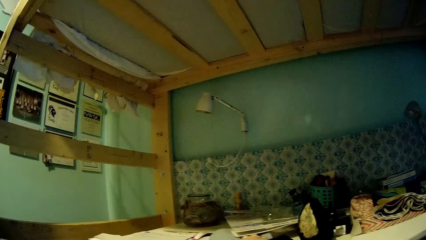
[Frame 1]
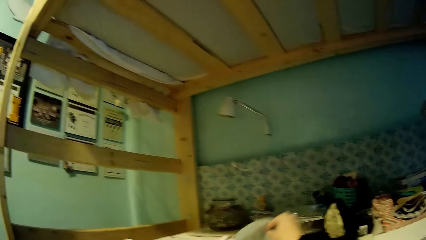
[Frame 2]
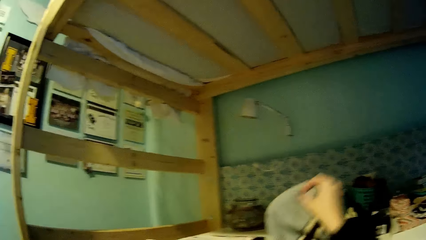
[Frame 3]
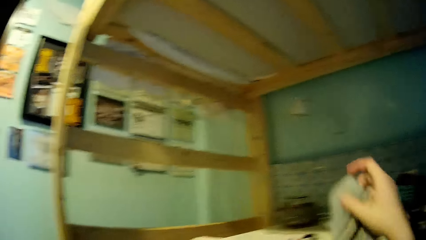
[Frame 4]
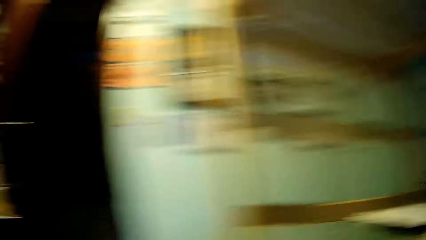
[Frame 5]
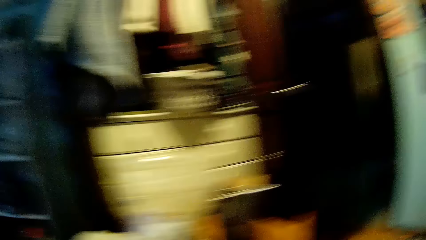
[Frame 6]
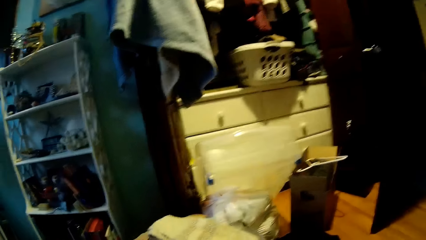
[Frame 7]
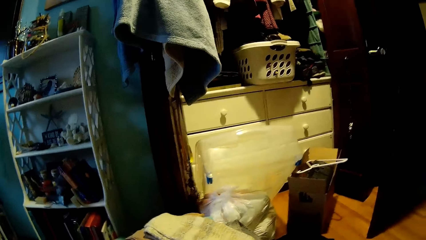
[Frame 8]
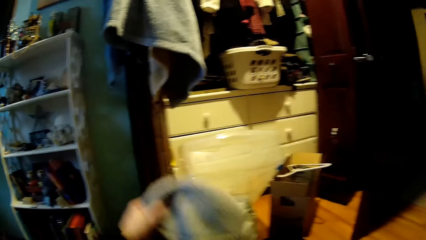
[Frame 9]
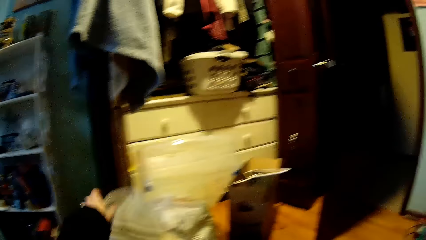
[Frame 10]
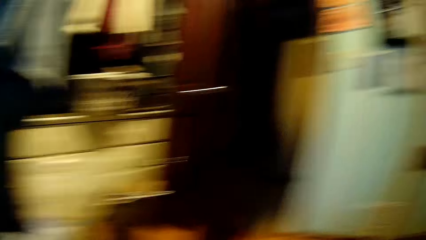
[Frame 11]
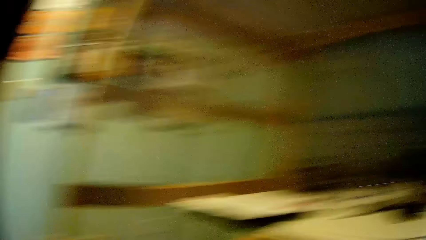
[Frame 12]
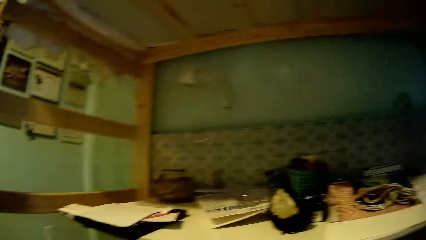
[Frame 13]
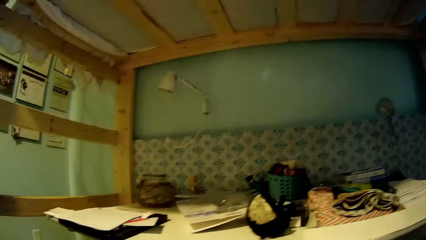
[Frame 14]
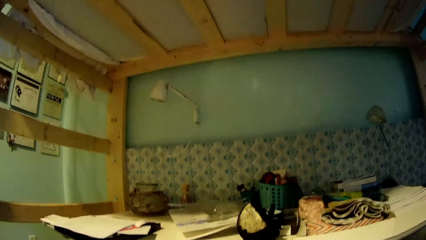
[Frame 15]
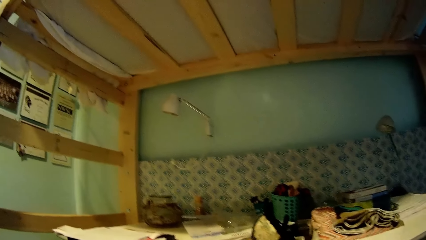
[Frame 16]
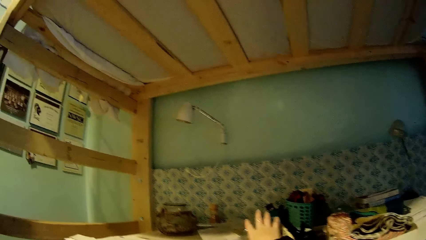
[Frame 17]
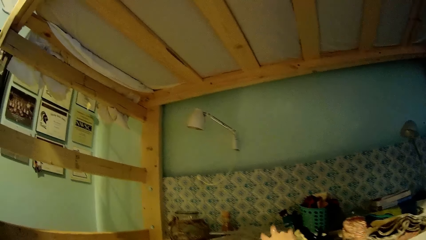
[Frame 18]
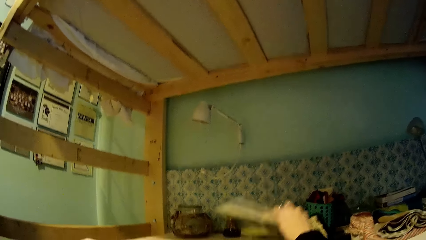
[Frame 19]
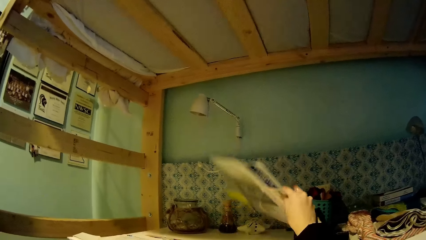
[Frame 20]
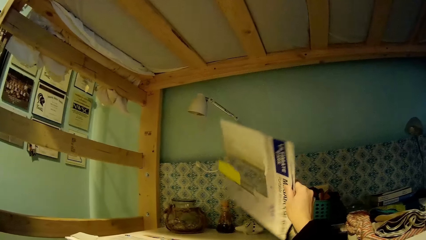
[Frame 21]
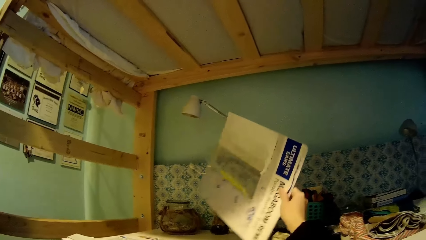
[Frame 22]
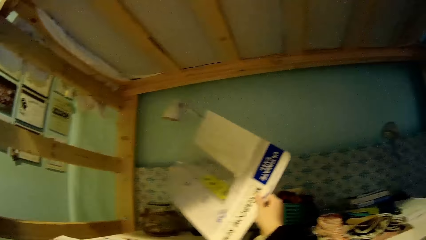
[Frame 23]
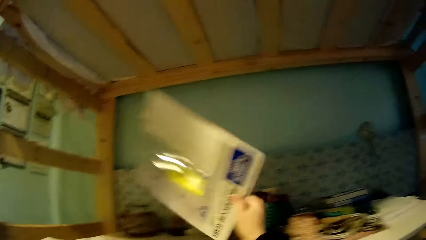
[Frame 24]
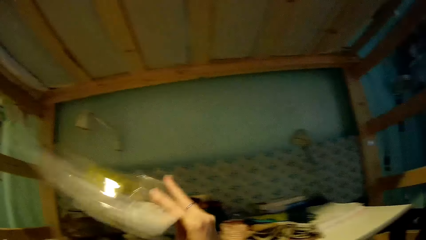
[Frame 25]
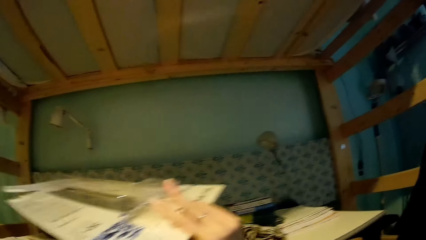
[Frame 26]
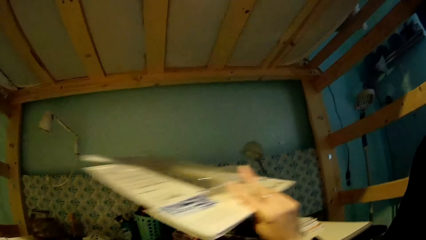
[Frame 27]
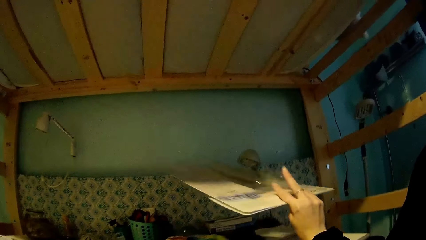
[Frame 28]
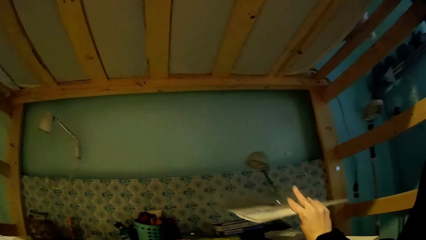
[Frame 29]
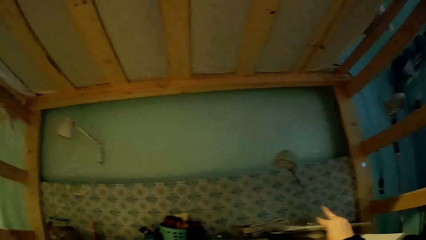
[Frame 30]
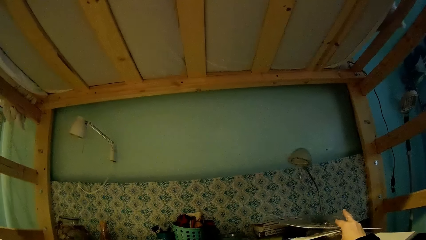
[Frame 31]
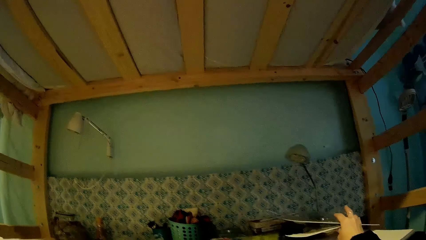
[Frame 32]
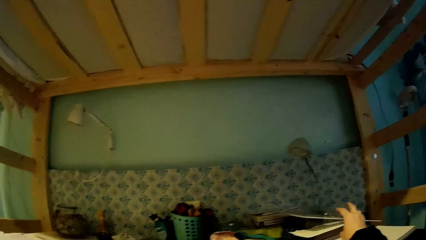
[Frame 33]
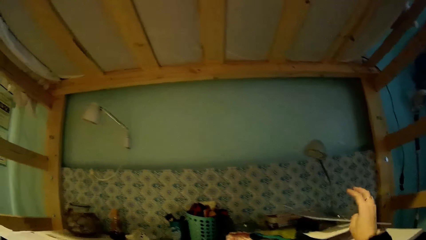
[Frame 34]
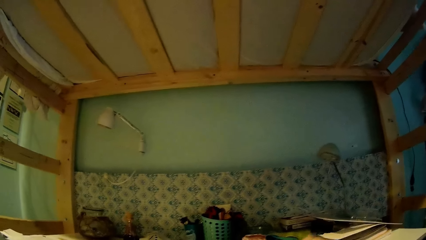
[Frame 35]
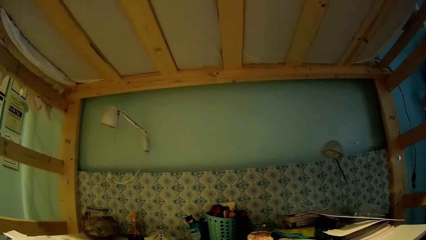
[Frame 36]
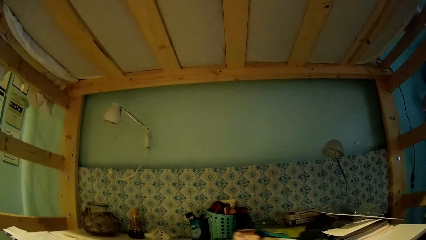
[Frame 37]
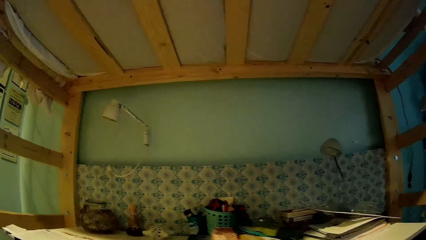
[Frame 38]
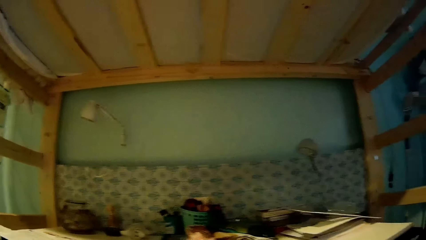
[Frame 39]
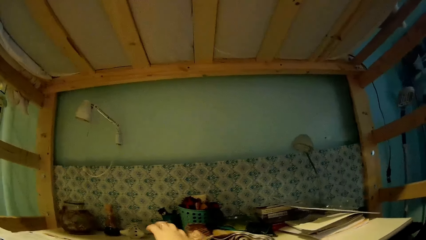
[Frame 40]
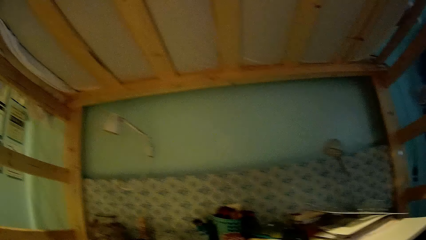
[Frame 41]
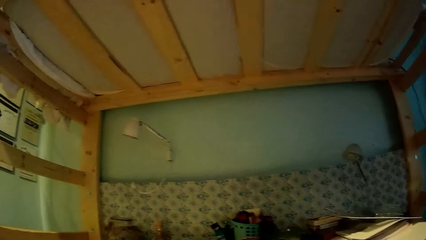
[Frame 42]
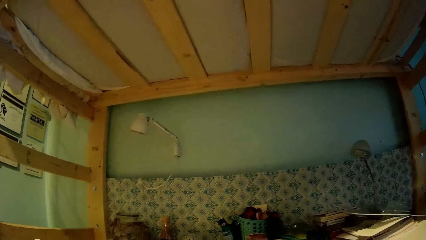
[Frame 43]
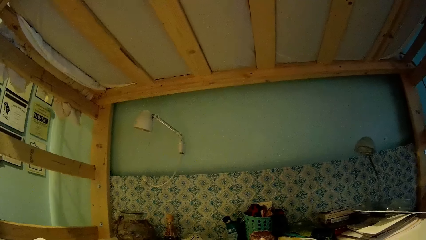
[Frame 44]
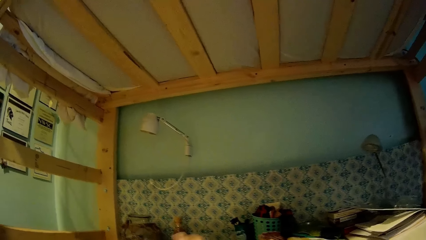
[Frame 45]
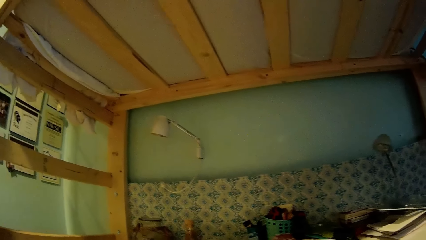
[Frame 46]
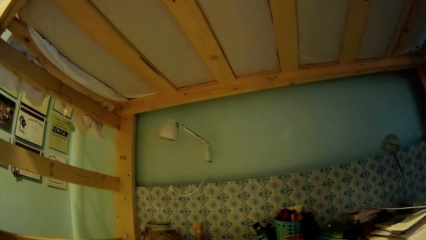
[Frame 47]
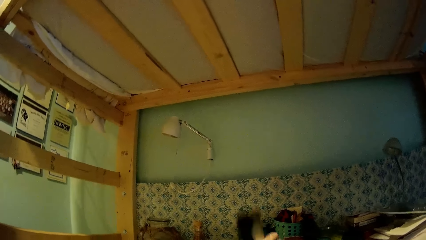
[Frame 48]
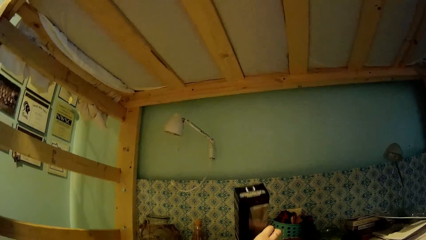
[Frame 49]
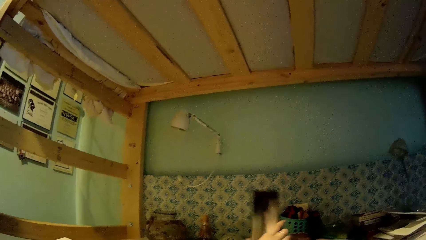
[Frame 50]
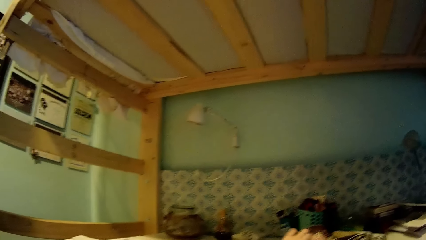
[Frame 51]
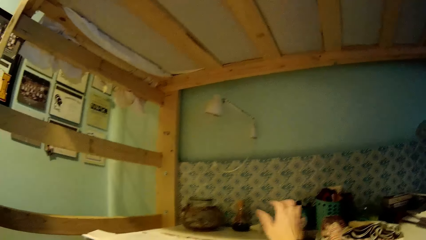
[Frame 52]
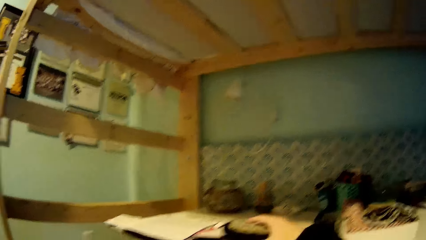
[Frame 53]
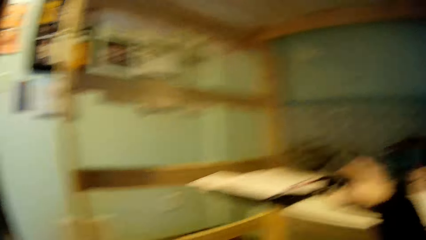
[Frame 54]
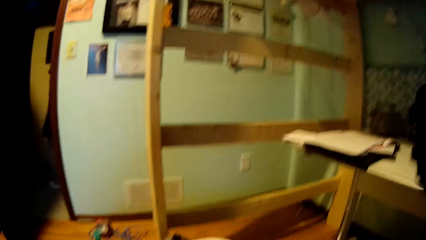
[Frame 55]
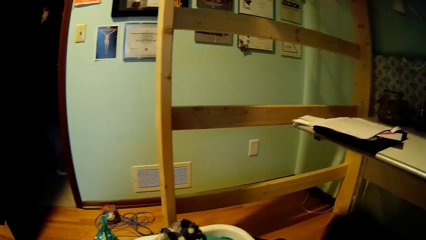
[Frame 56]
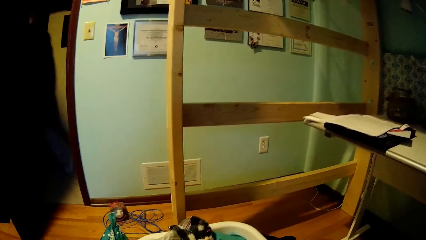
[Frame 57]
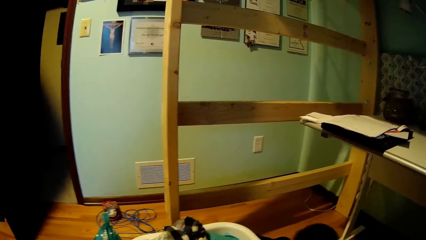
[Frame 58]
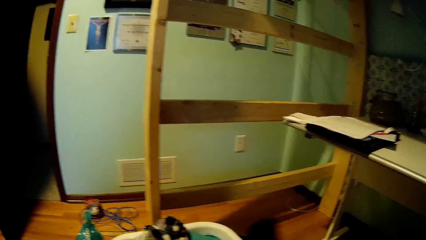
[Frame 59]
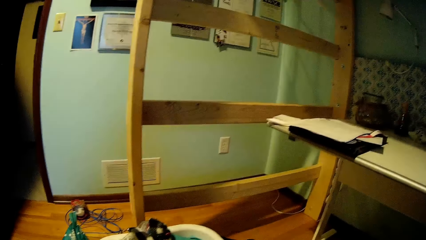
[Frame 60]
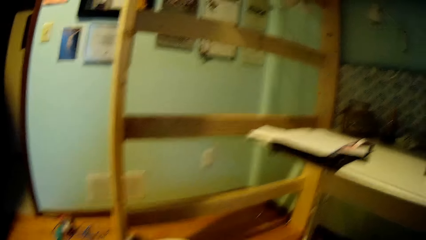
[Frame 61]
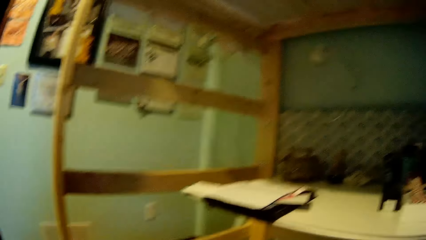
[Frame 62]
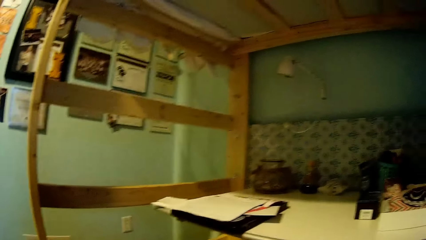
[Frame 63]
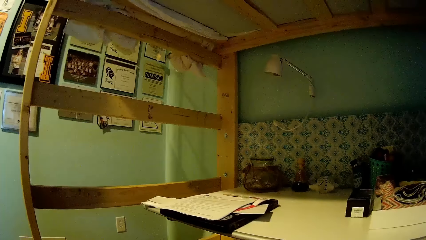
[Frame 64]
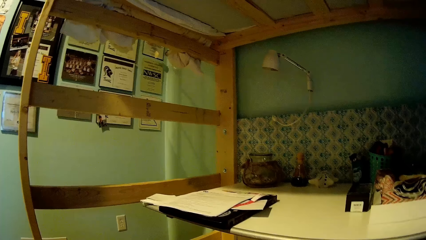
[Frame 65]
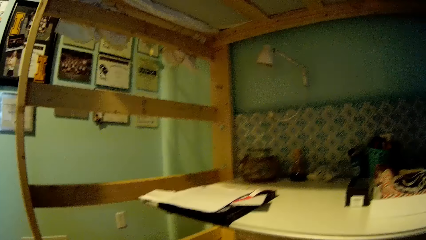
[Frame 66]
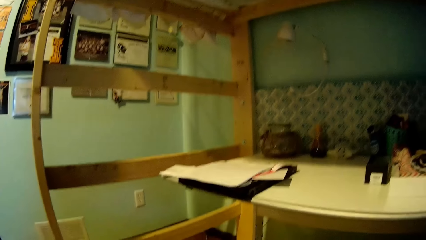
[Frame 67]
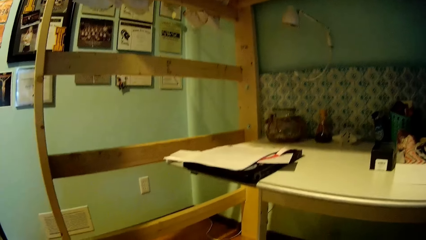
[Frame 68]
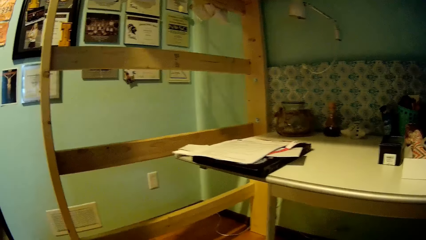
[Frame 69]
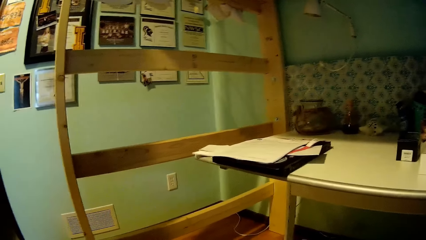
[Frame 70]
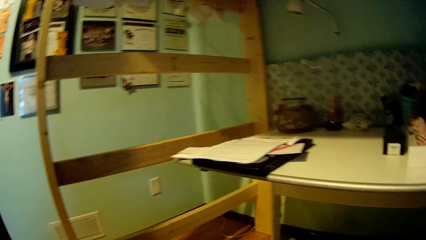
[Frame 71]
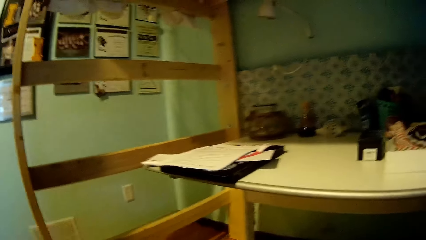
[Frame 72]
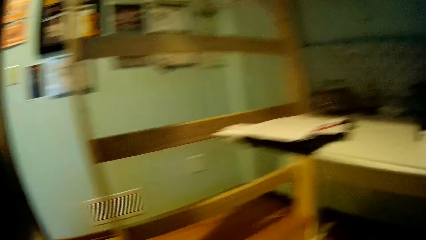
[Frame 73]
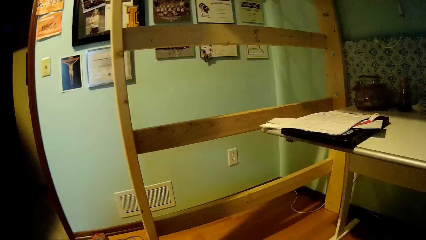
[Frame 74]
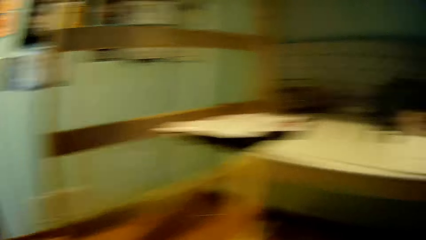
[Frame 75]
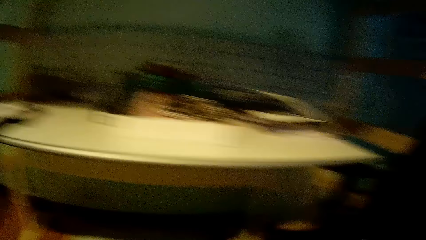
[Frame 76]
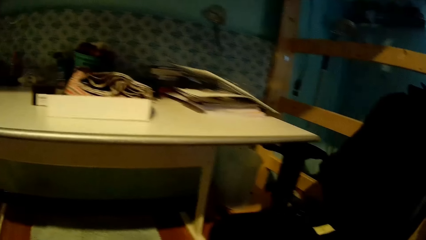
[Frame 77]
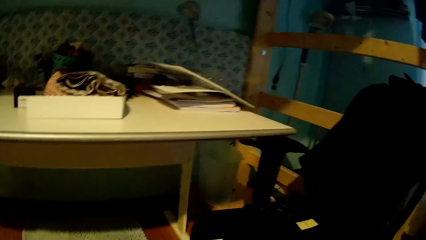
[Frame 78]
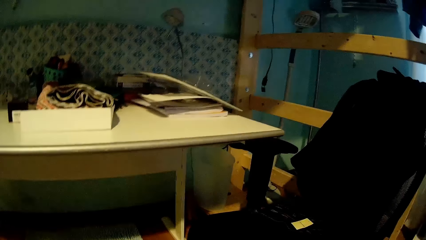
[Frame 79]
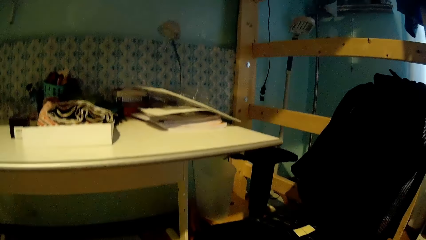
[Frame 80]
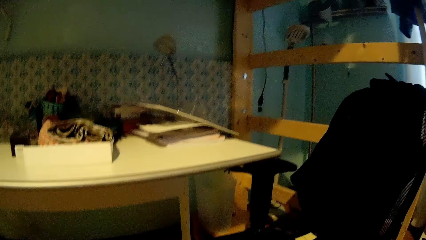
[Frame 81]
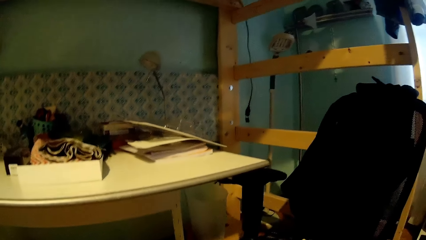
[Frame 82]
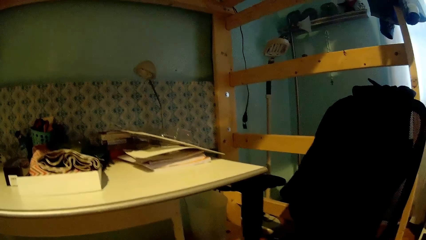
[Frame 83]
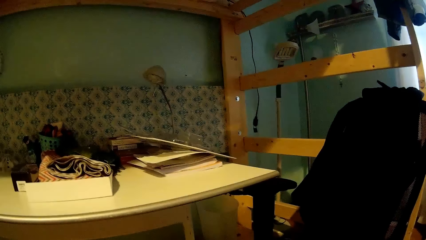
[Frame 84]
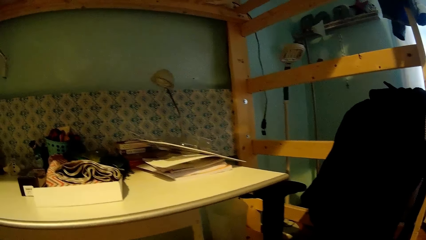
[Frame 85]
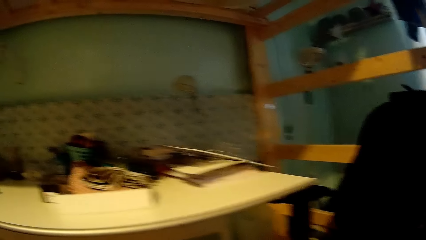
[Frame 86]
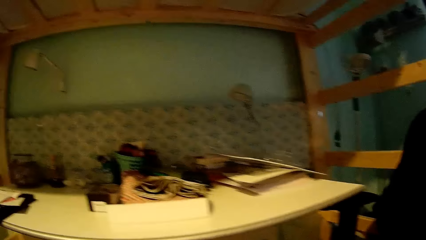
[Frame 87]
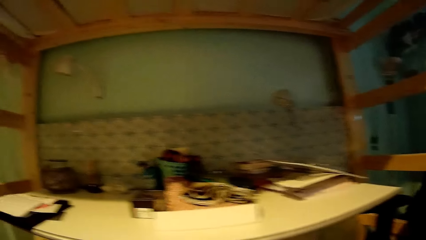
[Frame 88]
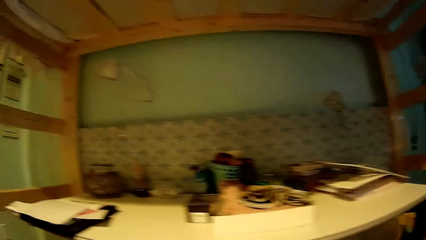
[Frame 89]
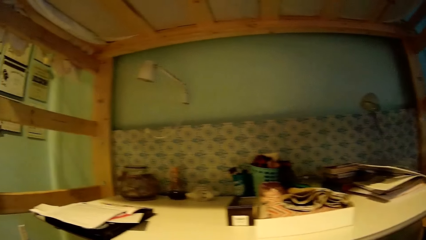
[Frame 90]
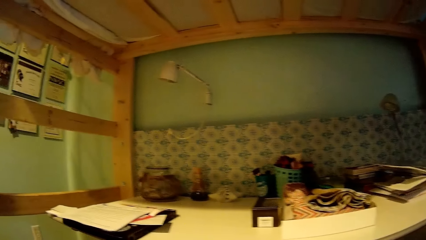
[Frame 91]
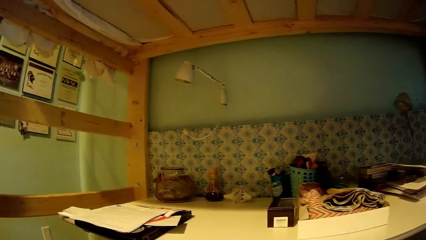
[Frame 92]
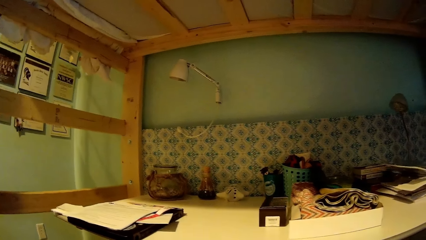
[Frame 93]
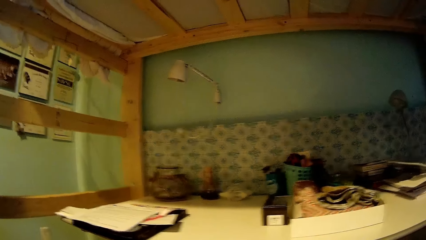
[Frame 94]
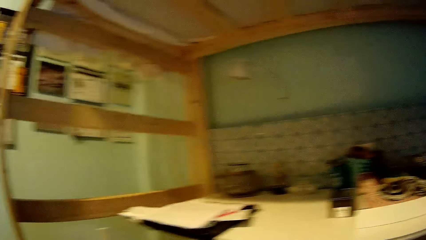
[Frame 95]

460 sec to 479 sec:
The camera wearer drops the hand. They lift the cloth. They pick up a cap from the table. They walk around. They put the cap away. They pick up a paper or magazine from the table. They turn the magazine. They put the paper away. They look around. They lift the mug. They move a box. They drop the mug. They pick up the cloth from the table. They walk around. They look around.
